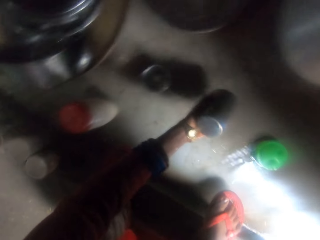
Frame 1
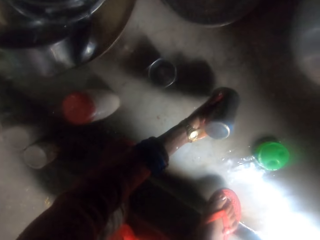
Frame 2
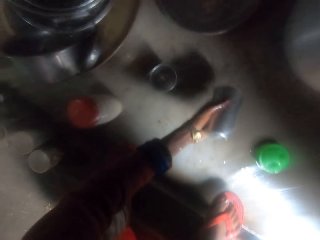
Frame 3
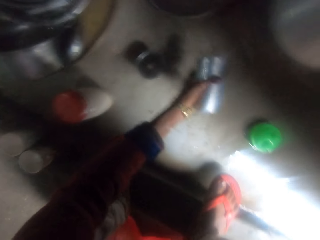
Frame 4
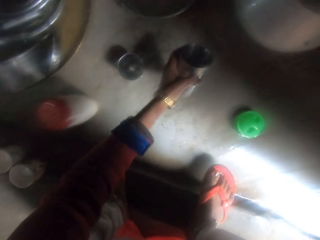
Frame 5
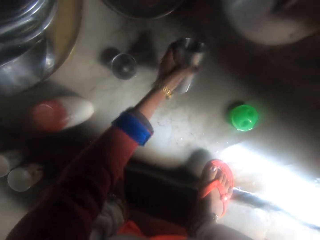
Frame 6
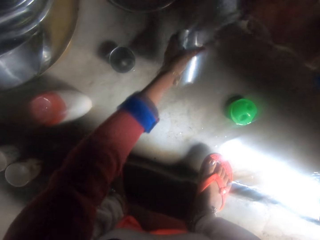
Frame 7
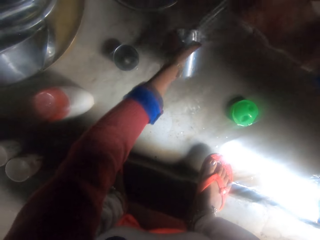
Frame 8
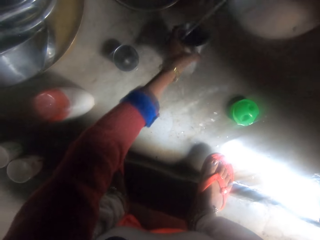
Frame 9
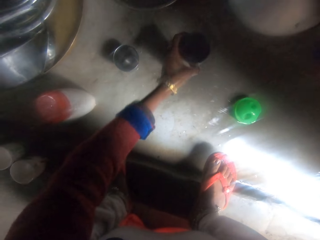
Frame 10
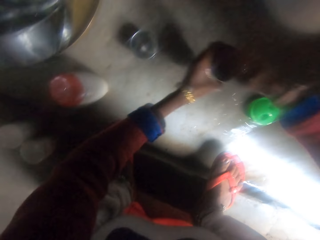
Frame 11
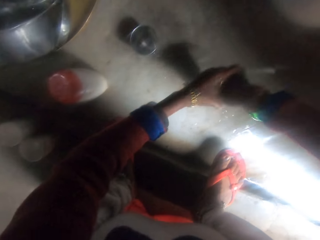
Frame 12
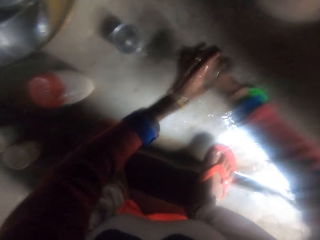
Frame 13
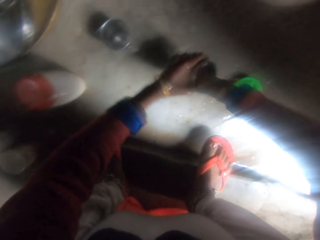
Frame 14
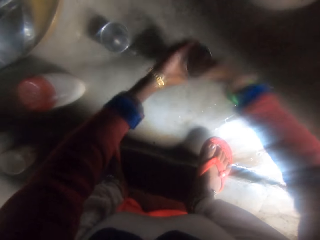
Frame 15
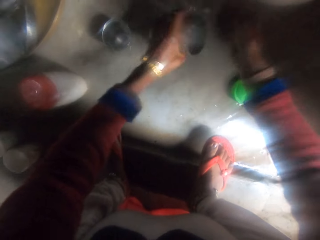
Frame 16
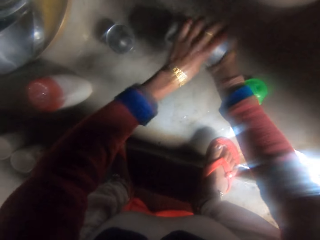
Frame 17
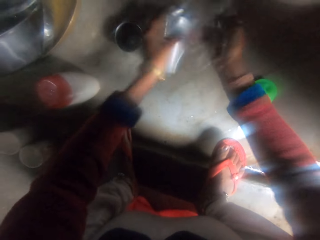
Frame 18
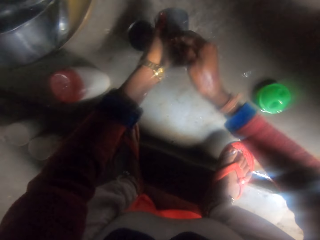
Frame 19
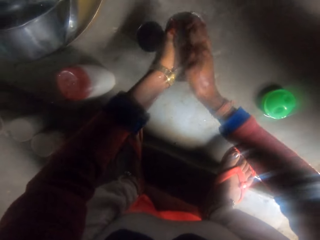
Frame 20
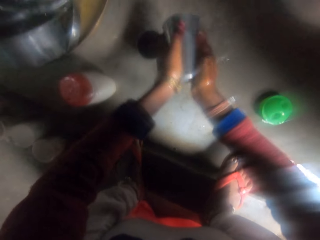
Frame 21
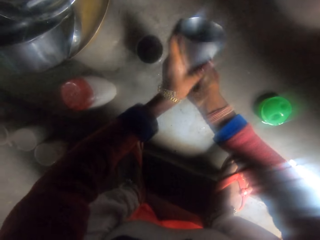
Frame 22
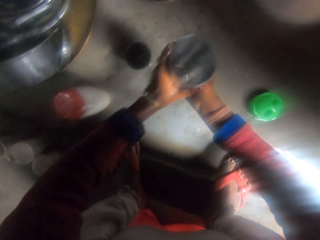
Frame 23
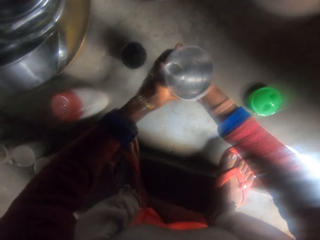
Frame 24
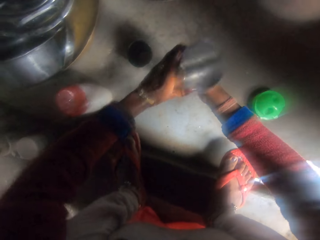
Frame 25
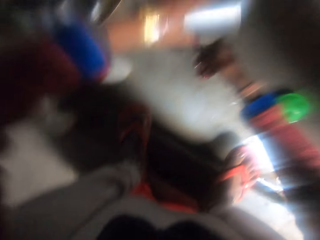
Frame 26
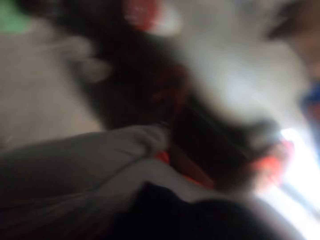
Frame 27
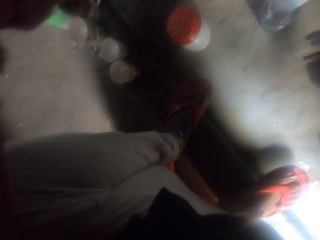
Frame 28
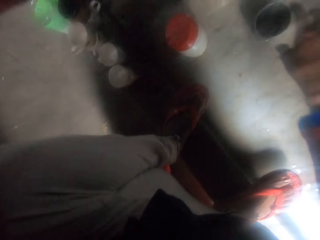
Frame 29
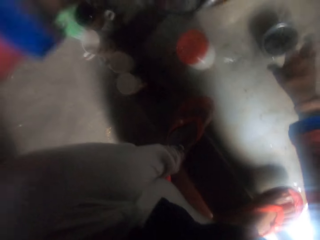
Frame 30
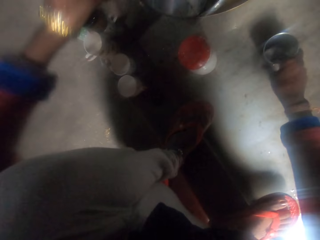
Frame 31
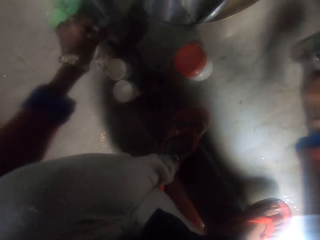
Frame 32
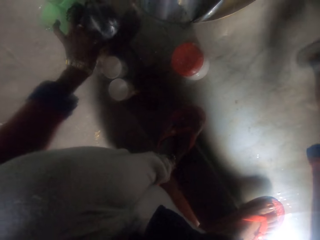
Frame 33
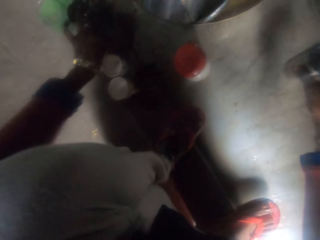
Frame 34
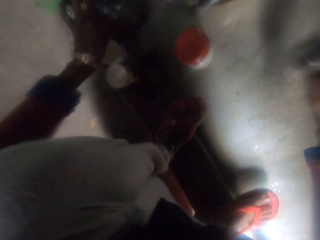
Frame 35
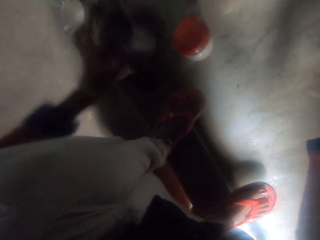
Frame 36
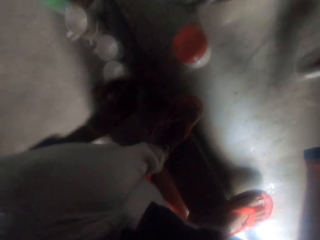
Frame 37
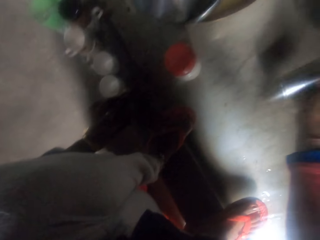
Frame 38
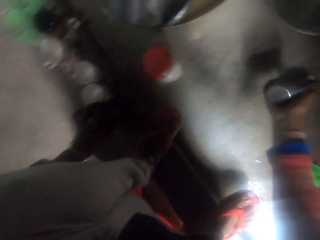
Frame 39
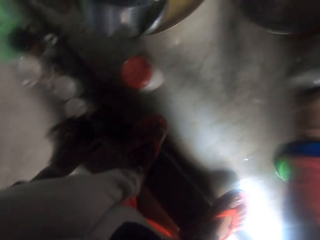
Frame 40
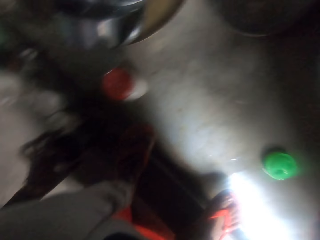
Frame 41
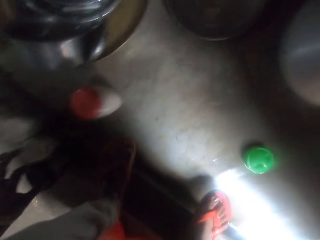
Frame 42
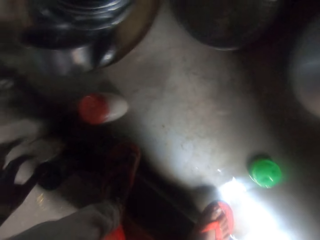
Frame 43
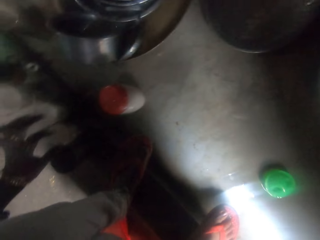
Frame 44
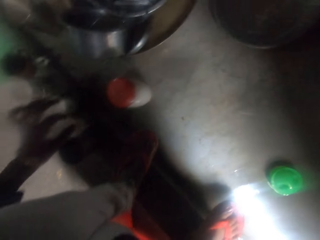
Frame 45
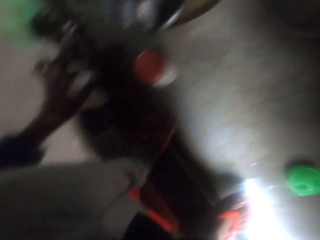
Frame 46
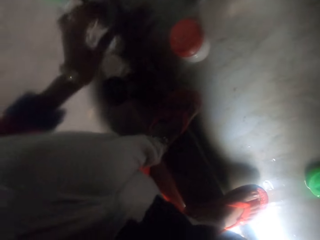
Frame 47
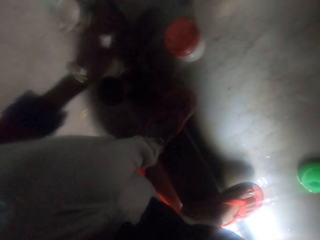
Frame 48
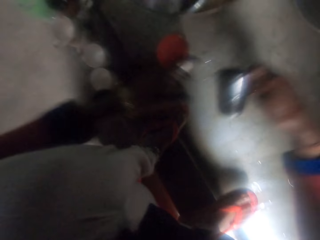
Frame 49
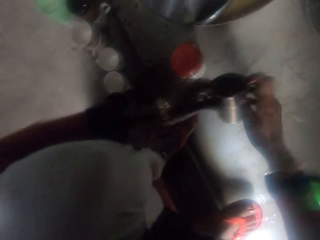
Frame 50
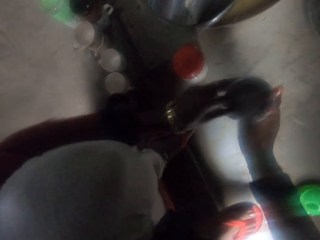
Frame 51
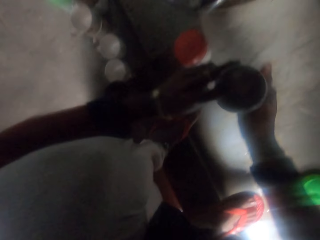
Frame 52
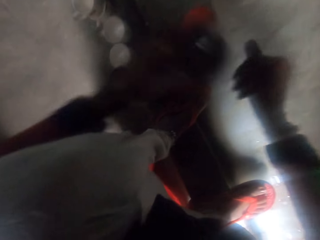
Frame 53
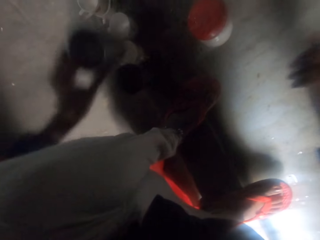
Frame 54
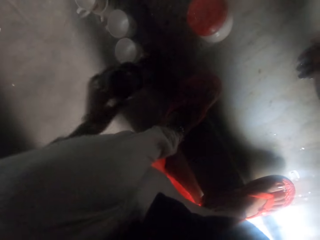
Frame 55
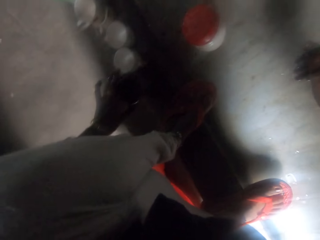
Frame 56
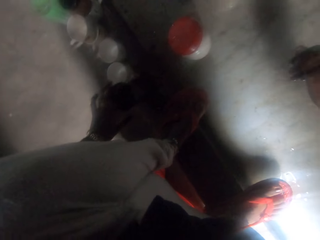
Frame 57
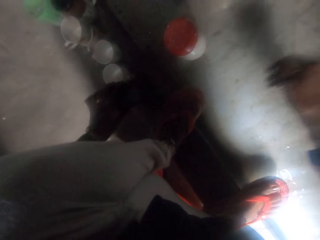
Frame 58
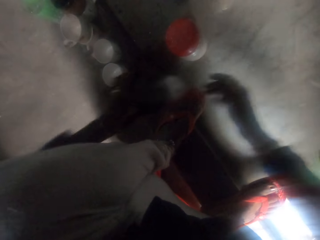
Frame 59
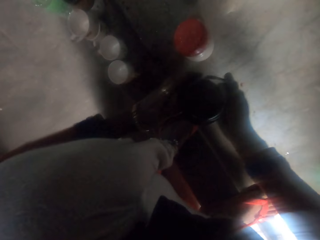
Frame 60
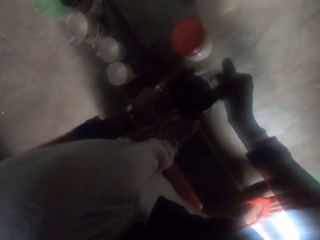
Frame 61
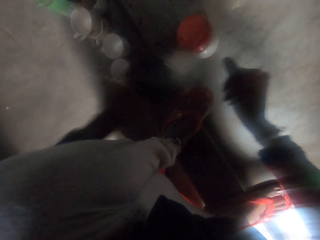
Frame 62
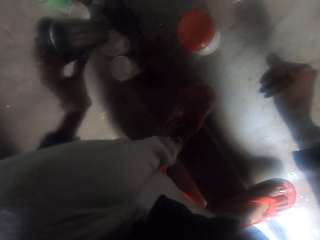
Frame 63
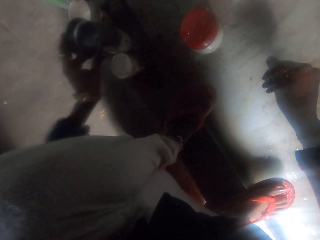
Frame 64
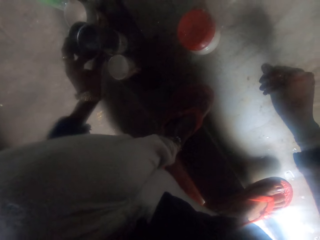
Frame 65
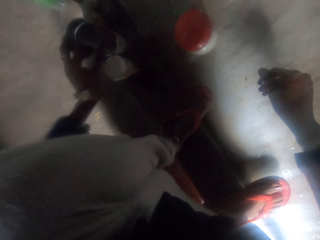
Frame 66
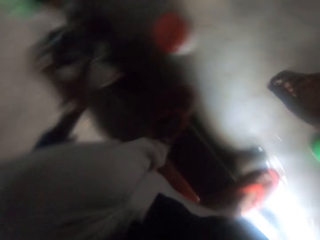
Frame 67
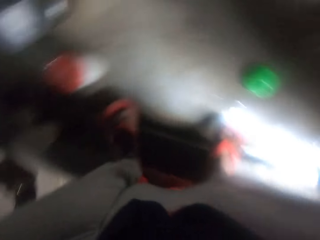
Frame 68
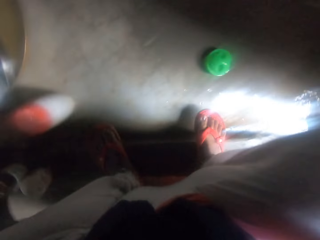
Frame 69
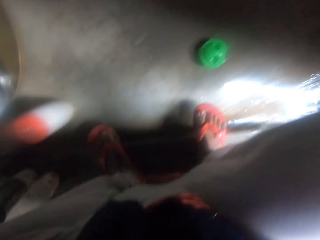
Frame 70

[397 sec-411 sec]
The camera wearer scoops water. She pours water on the second cup. She rinses the second cup. She moves her hands. She drops the cup on the floor. She picks a glass of water. She pours water. She shakes the cup in her hand. She flicks the glass. She does something. She holds the glass. She drops the cup on the floor. She holds the glass with both hands. She places the glass on a cup.

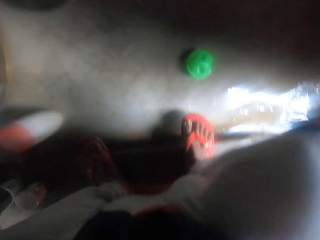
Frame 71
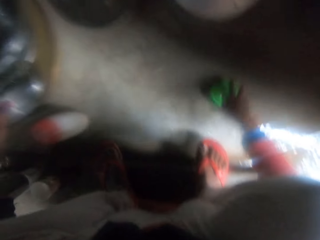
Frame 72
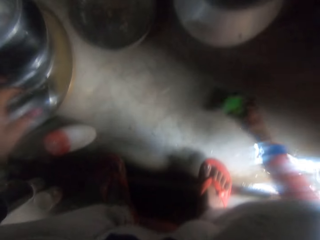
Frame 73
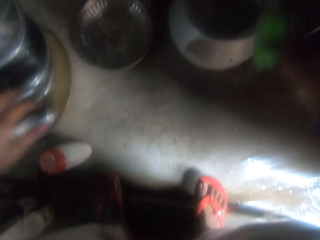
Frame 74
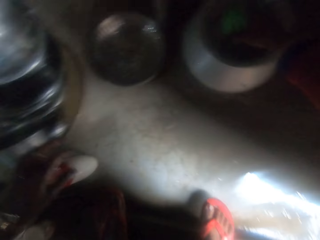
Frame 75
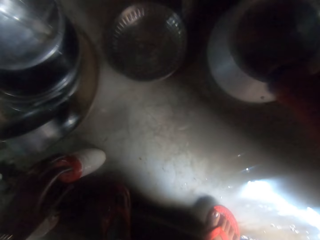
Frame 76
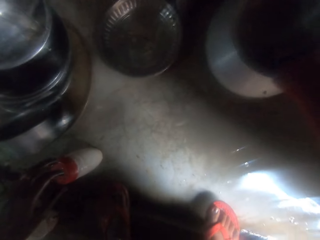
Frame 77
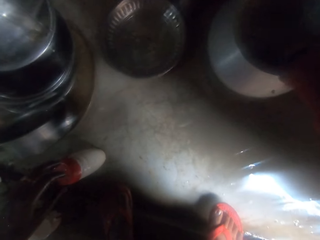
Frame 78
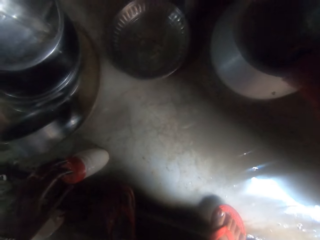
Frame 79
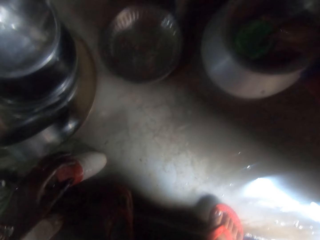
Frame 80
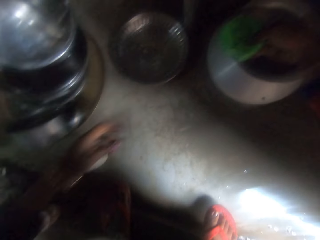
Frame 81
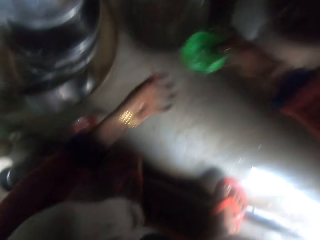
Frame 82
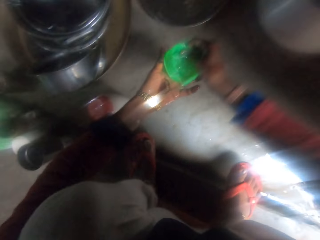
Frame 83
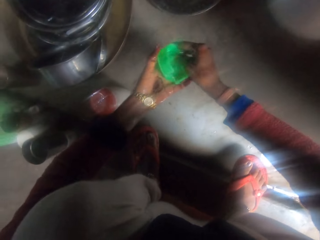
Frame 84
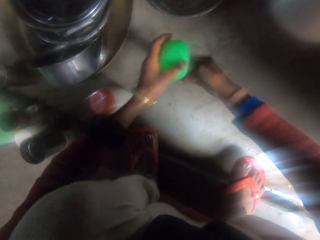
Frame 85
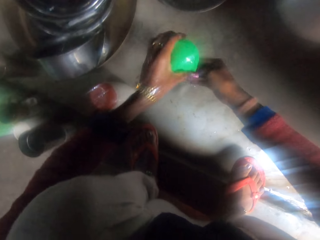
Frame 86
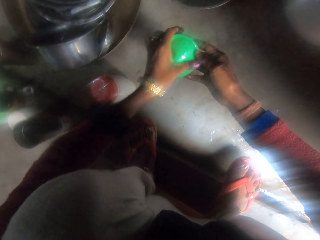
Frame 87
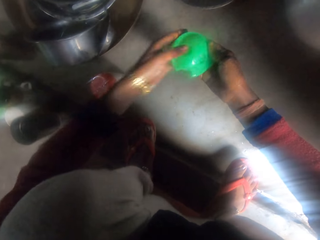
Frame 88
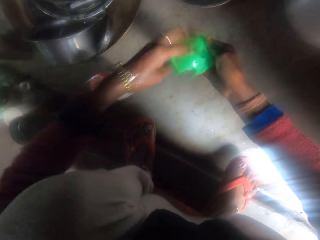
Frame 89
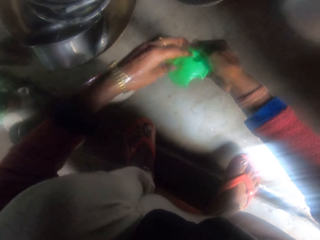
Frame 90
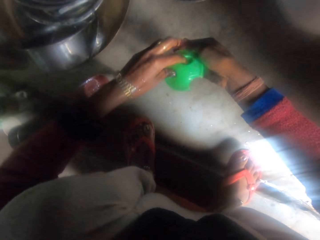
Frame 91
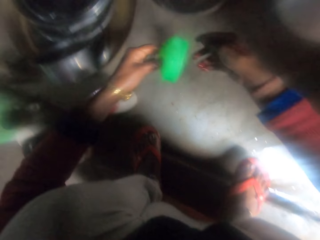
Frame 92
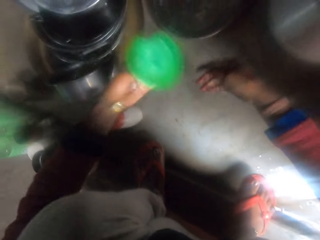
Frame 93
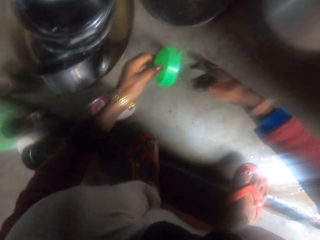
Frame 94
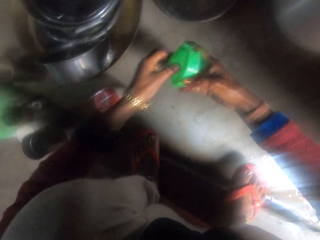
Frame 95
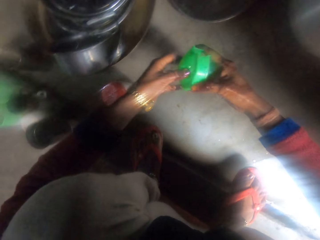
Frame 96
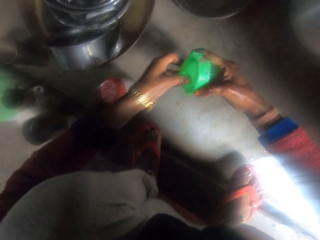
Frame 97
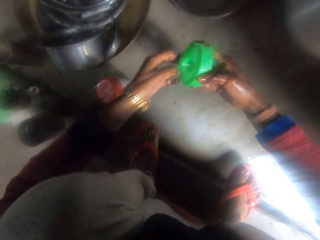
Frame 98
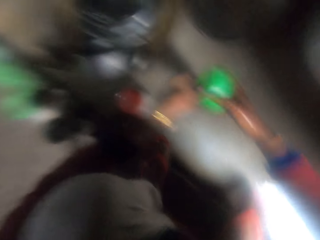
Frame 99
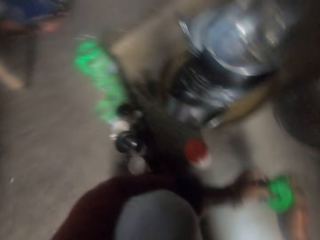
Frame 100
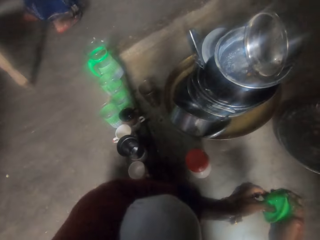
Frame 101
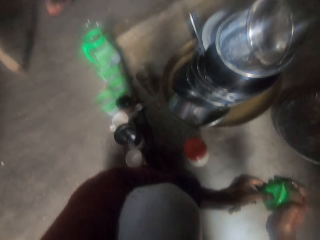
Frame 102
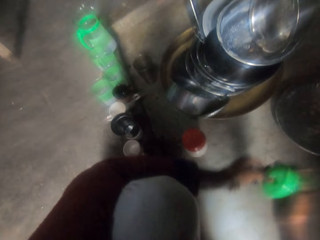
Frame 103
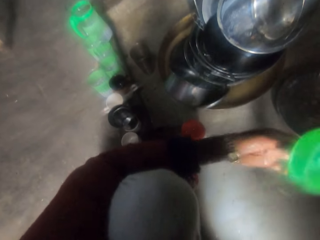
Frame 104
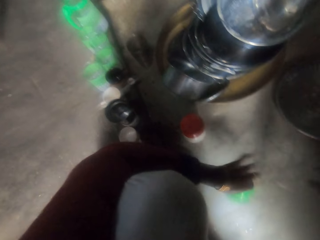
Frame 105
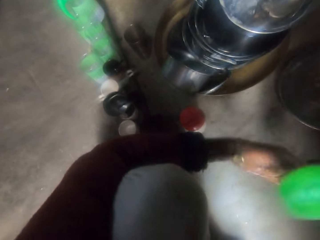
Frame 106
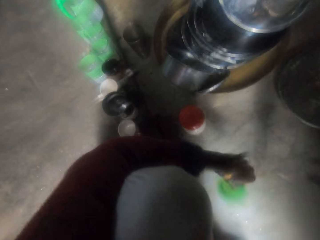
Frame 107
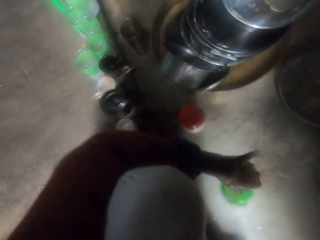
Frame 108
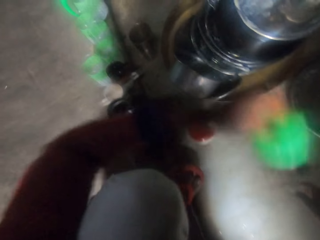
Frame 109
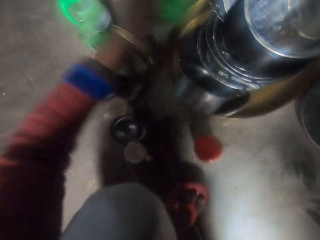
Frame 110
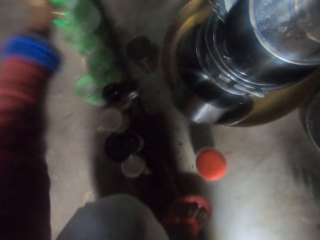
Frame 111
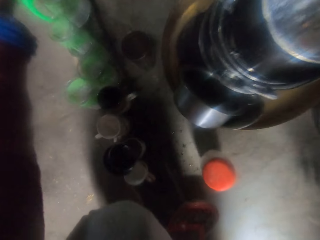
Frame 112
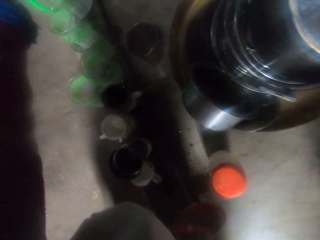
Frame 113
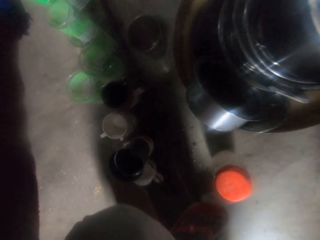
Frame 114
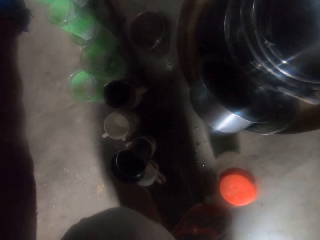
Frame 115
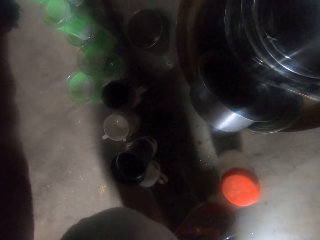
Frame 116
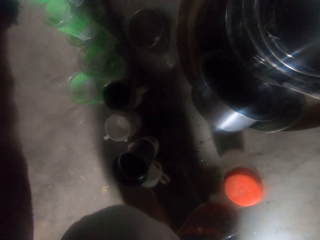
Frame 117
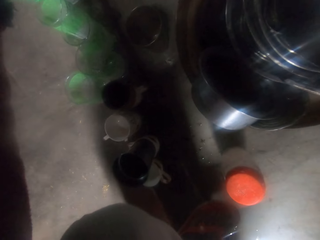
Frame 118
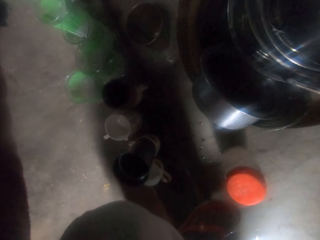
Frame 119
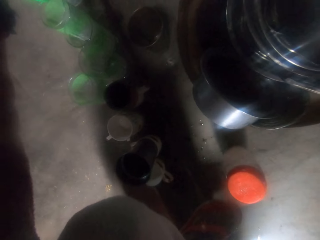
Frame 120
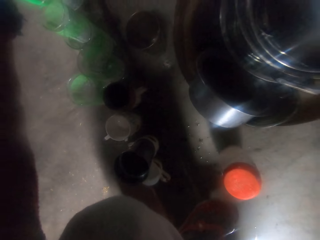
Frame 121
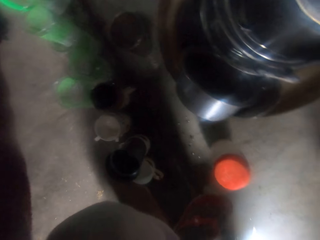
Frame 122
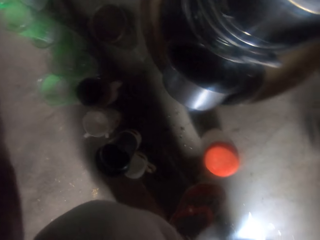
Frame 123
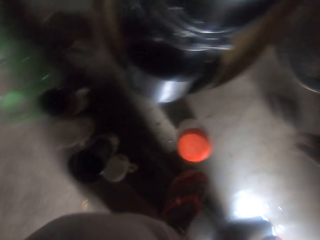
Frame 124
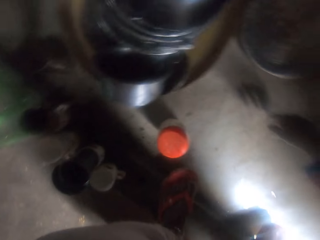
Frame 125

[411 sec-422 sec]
The camera wearer turns around. She picks a jug cover or lid from the floor. She puts the lid in a pot. She takes water from the pot with the cover. She rinses the lid. She holds the lid. She rinses the cover. She turns the lid, flicks the lid, and flicks her right hand. She holds the lid with both hands. A woman walks away. The camera wearer turns to the left. She flicks the lid. She covers the jug on the floor with the lid.
